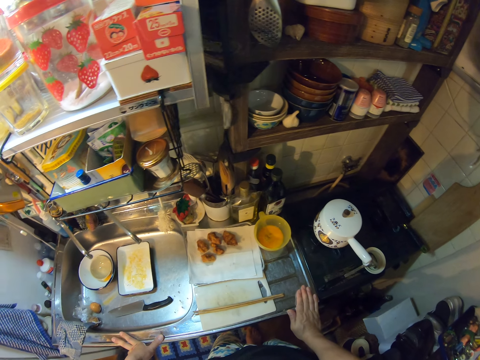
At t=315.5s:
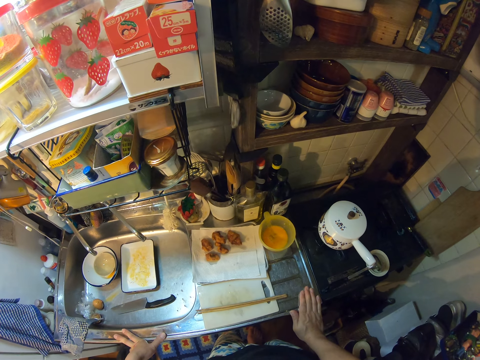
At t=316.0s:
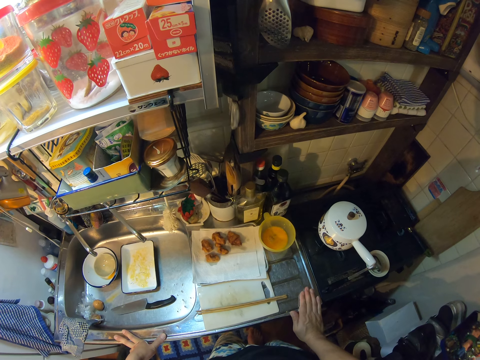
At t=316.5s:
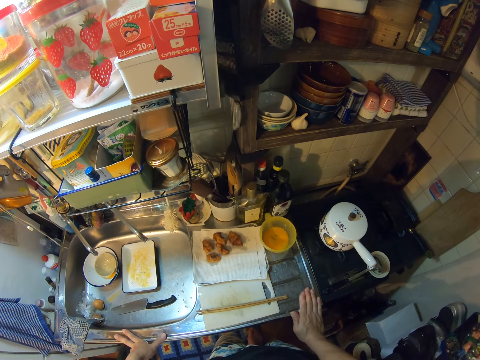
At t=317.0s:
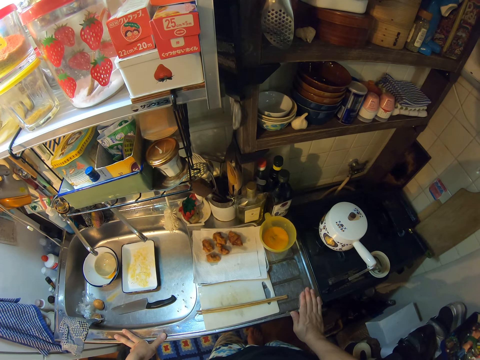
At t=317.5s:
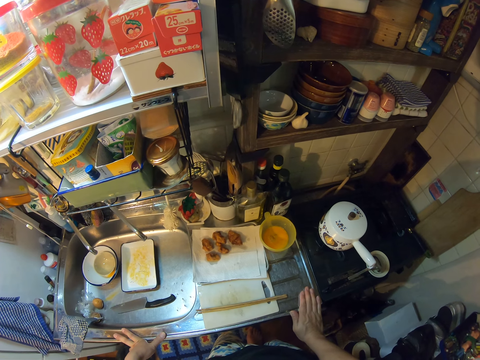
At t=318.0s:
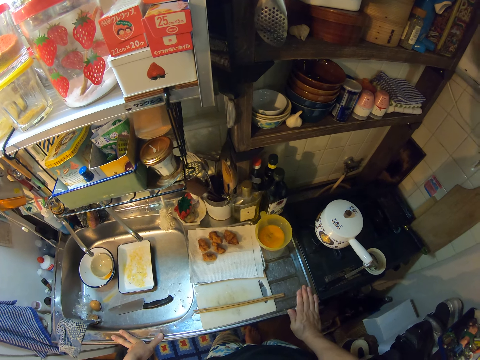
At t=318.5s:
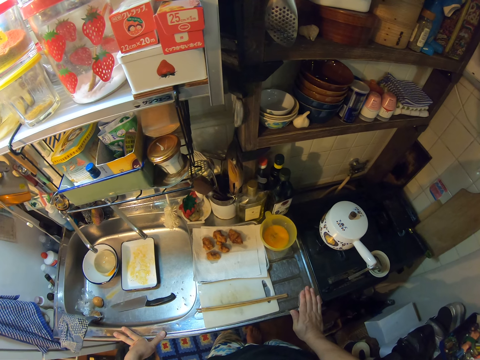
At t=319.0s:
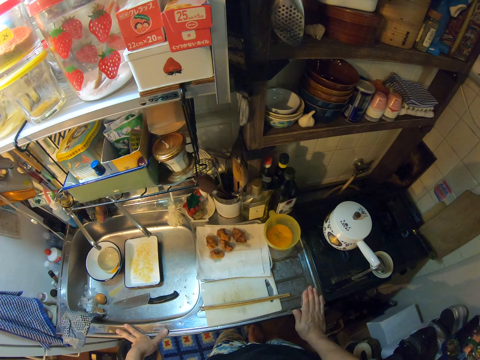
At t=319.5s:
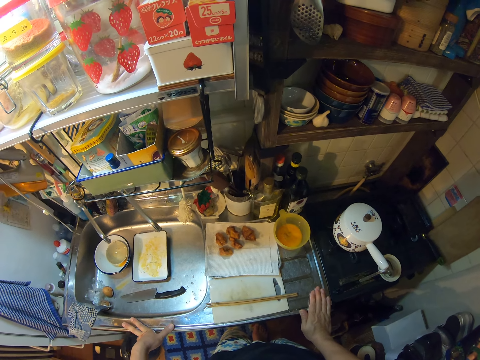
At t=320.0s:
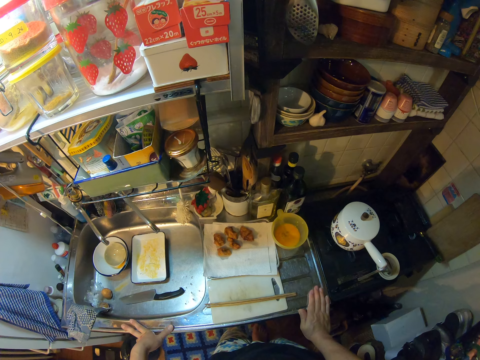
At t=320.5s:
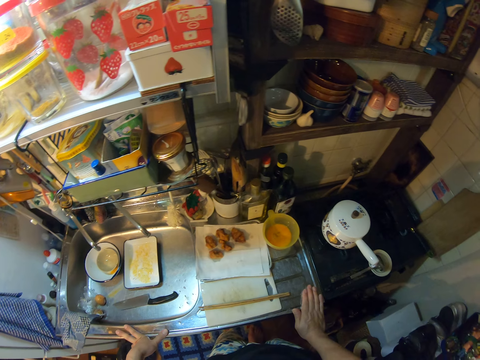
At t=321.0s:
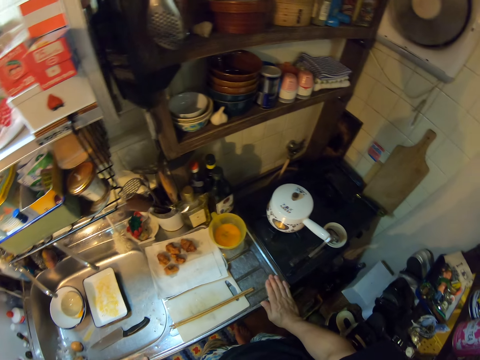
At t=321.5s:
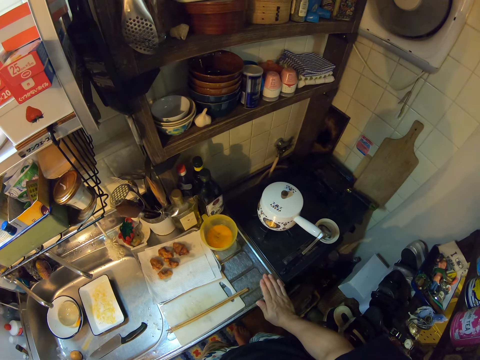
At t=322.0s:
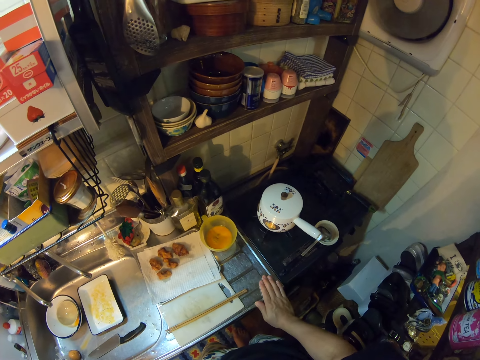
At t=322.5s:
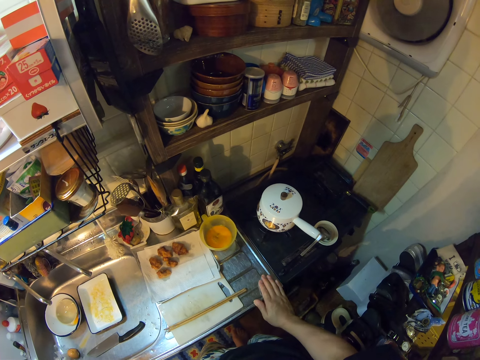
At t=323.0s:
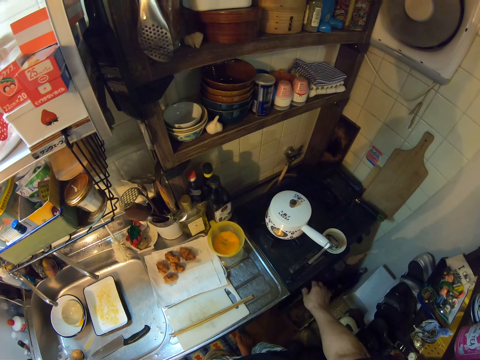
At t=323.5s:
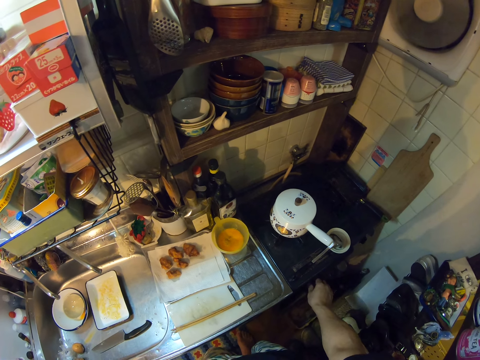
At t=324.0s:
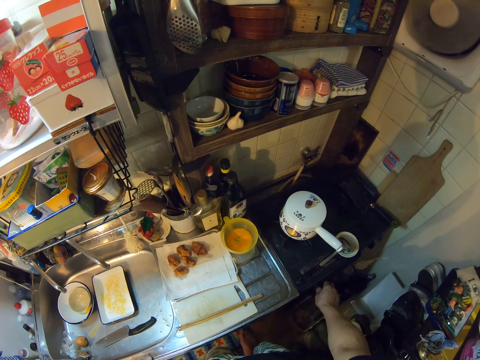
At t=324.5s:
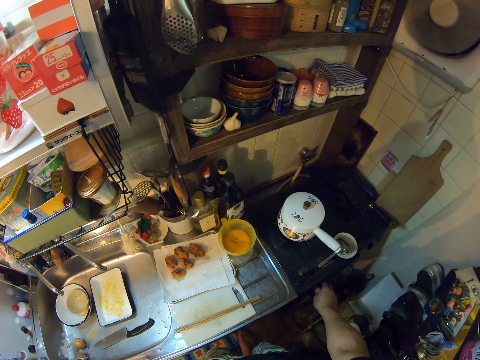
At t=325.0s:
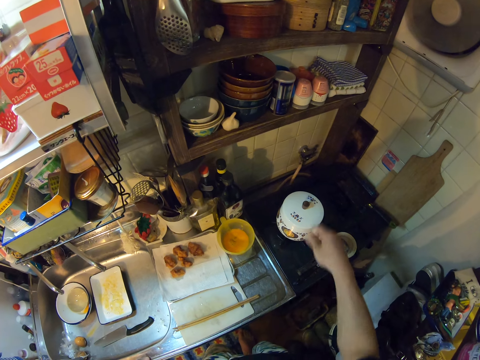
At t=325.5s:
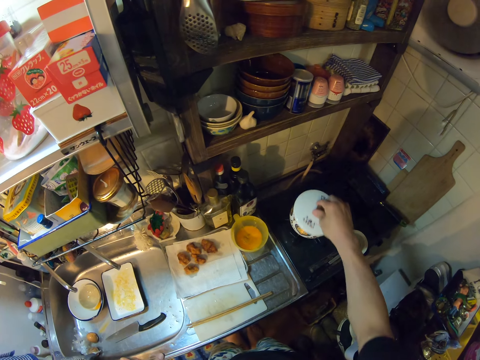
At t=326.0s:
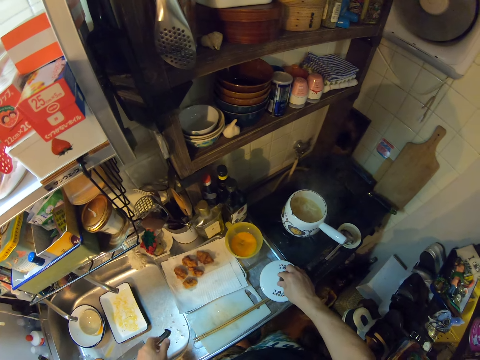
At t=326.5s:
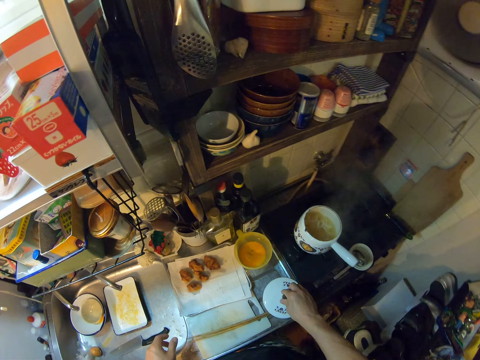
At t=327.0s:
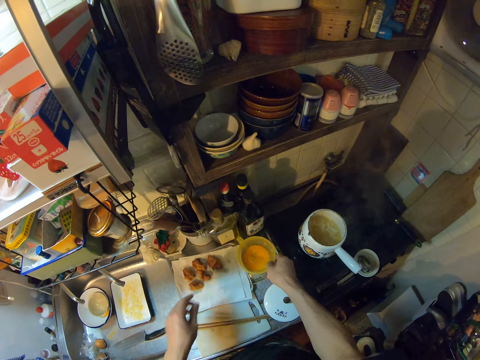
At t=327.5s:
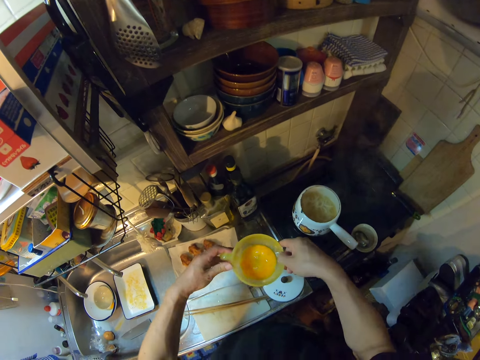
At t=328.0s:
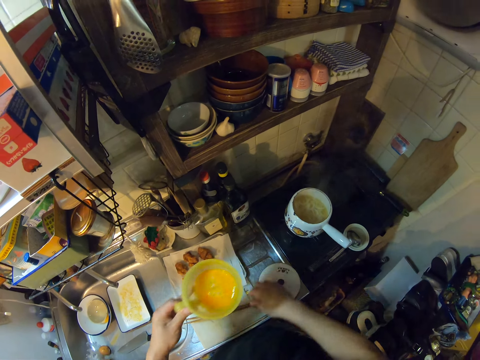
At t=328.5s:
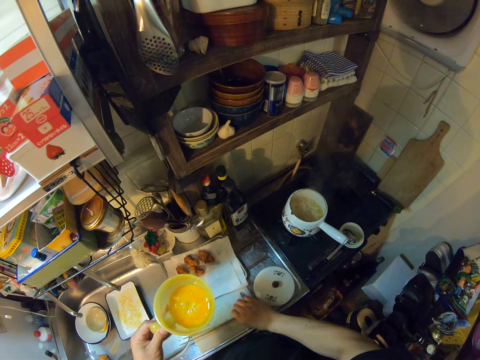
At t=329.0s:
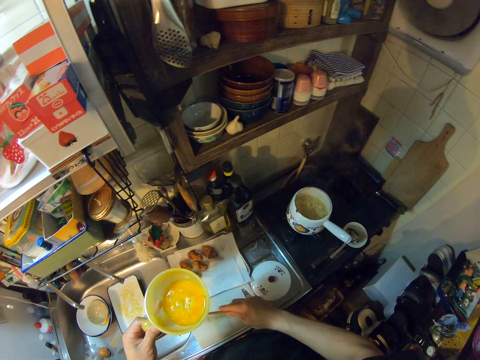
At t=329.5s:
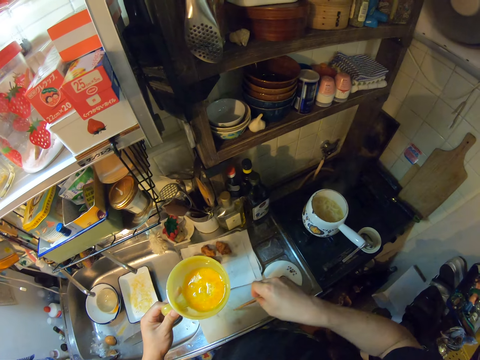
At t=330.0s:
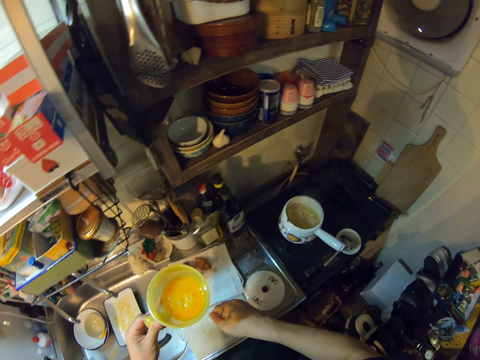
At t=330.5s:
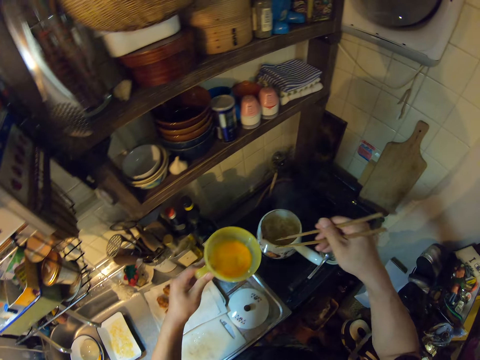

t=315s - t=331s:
The camera wearer turns a knob on the gas cooker with her right hand. She picks up the lid on the pot on the gas cooker with her right hand. She drops the lid on the sink. She picks up the cup or jug on the sink with both hands. She holds the jug with the left hand. She picks up the chopsticks on the chopping board on the sink with her right hand.

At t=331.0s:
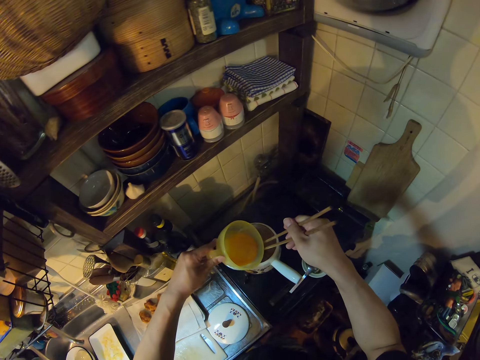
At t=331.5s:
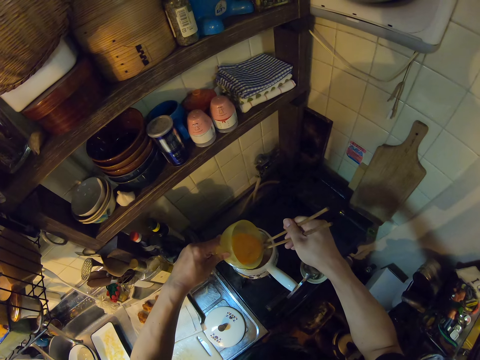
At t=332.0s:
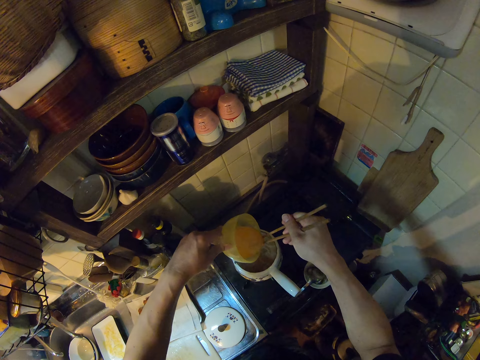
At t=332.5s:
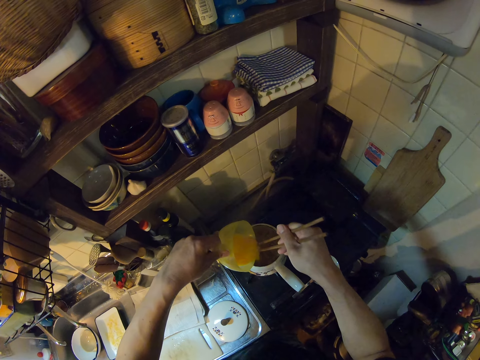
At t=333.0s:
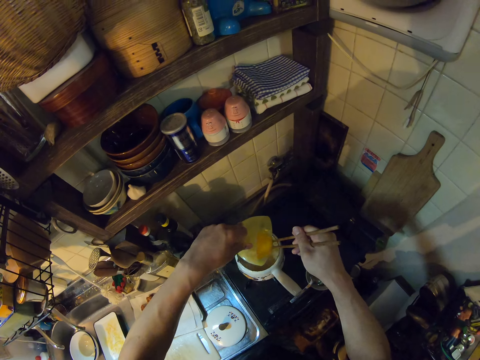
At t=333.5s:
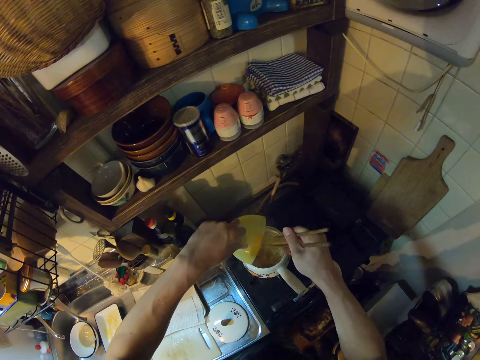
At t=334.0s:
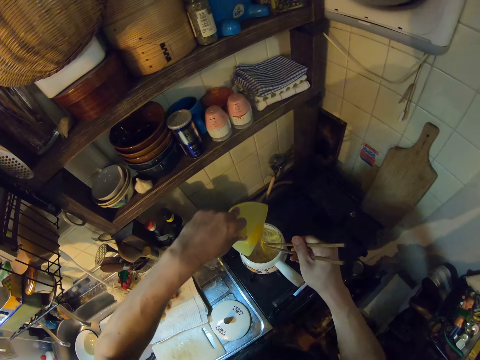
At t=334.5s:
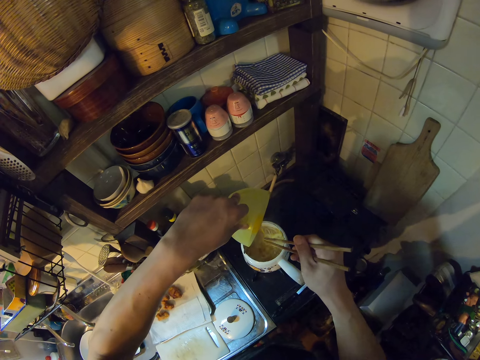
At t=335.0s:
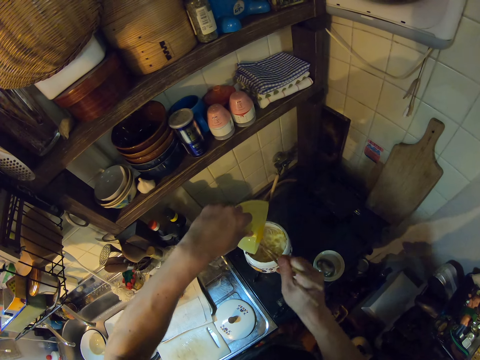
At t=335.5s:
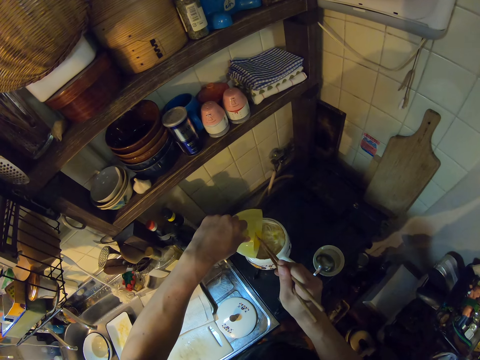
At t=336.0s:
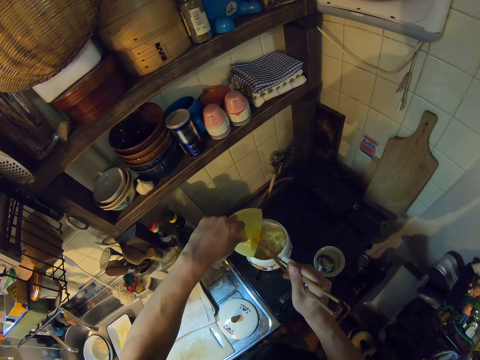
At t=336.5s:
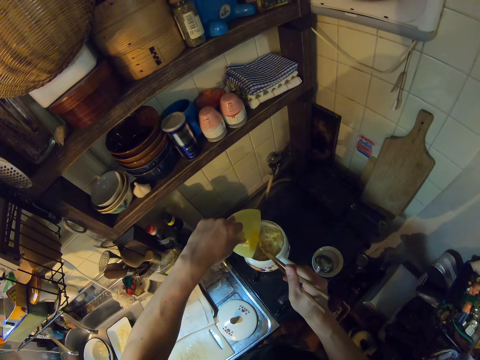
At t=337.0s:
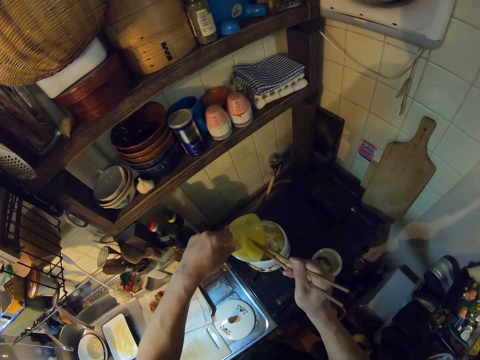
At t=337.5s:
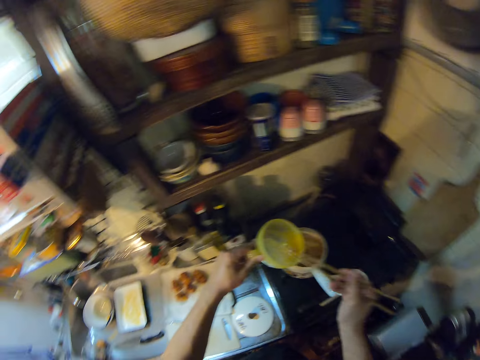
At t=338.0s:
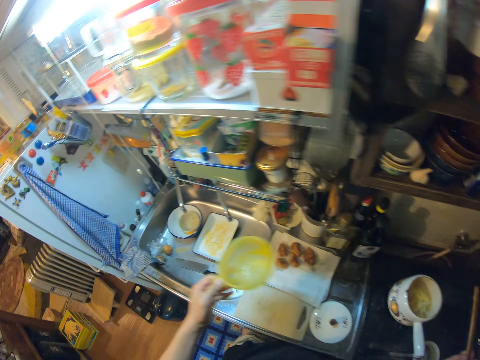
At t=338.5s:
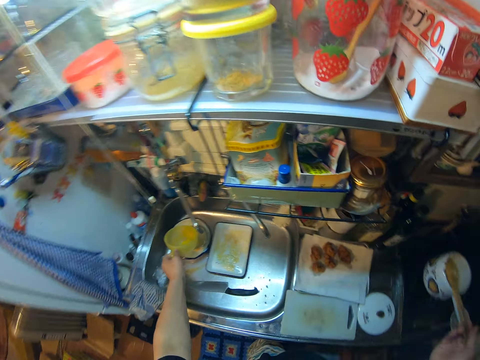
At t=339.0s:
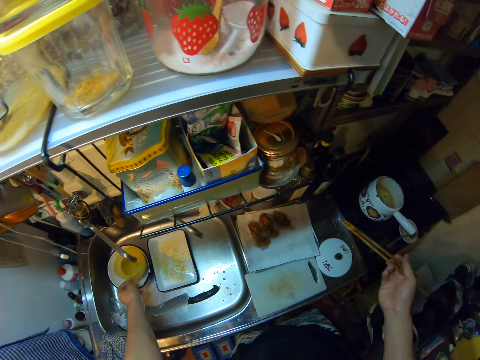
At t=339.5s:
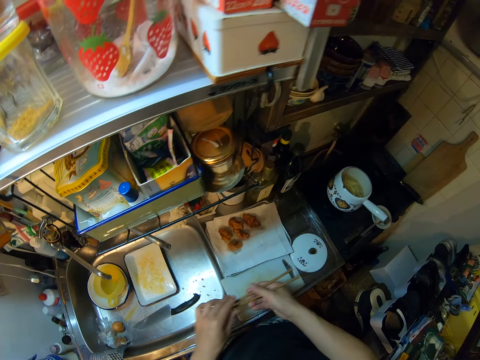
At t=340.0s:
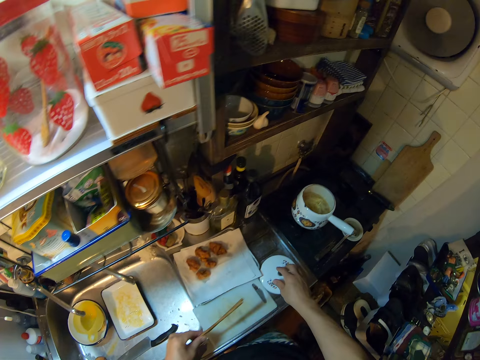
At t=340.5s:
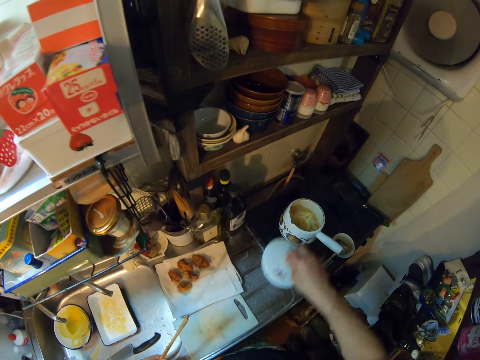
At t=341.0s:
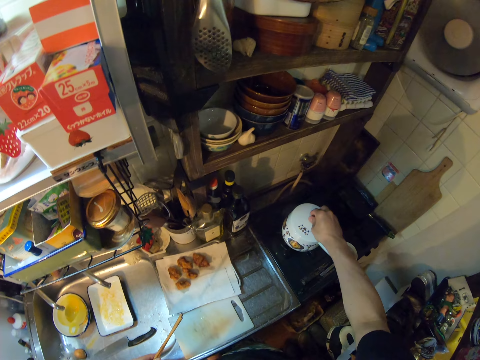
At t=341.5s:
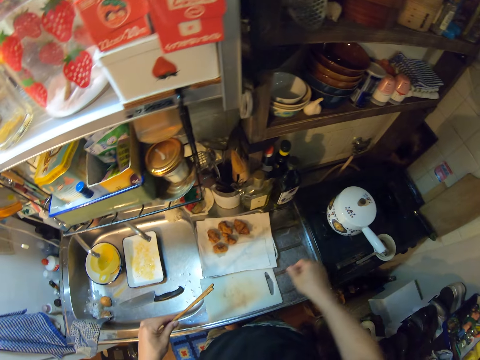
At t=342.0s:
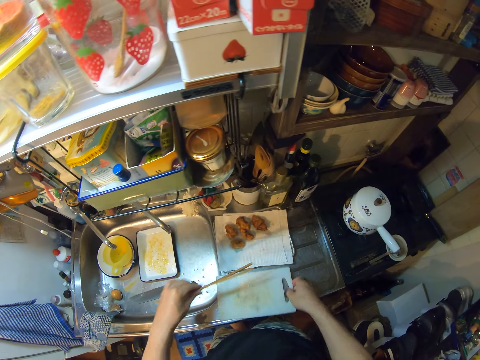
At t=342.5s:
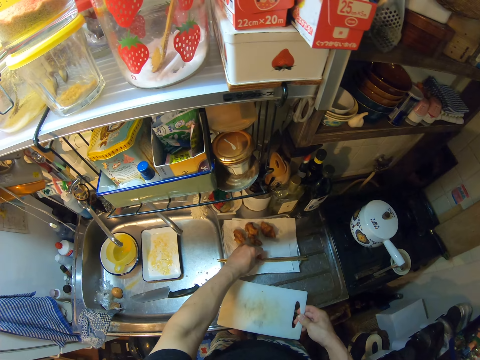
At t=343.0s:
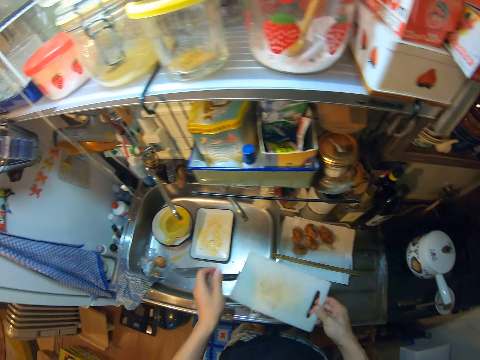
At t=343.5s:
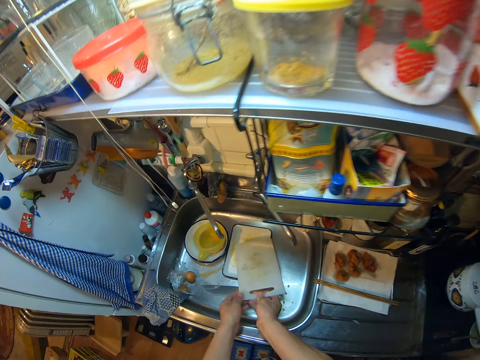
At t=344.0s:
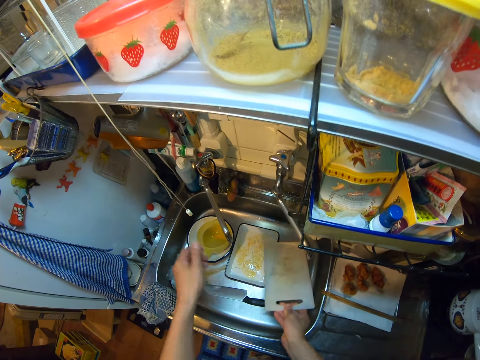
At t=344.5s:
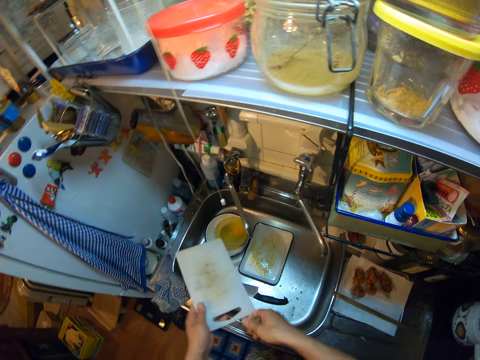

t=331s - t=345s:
The camera wearer pours the egg yolk in the cup into the pot on the gas cooker. She drops the cup in the sink. She switches the chopsticks to her left hand. She picks up the lid on the sink with her right hand. She covers the pot on the gas cooker with the lid. She drops the chopsticks on the sink. She picks up the plastic chopping board on the sink with her right hand. She moves the plastic chopping board. She exchanges the hand holding the plastic chopping board.
